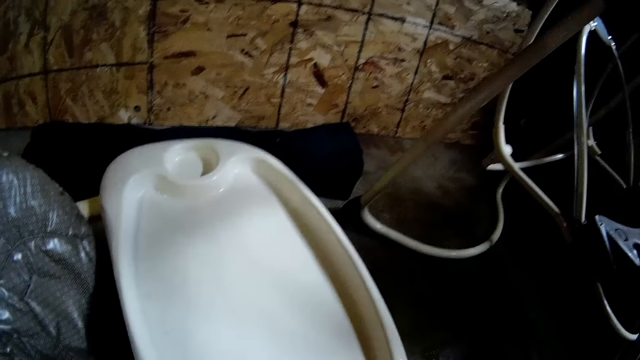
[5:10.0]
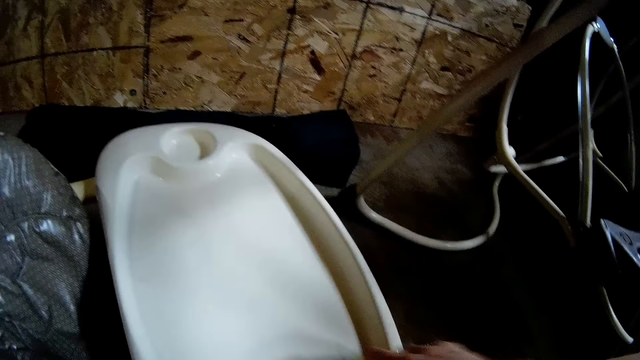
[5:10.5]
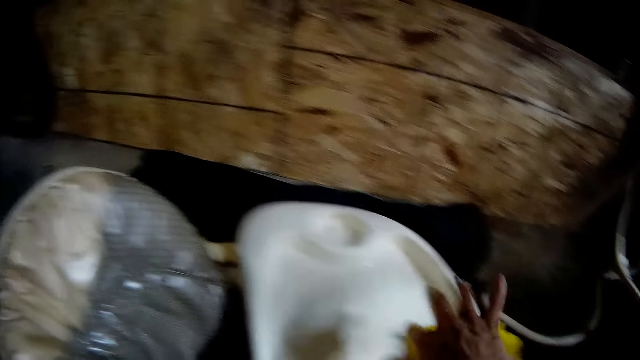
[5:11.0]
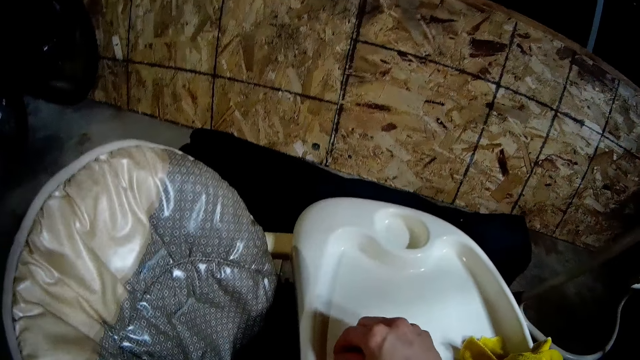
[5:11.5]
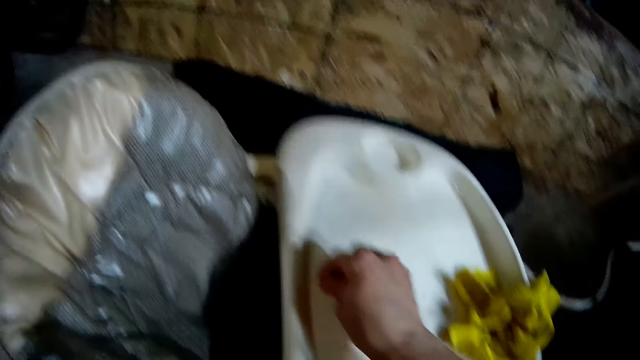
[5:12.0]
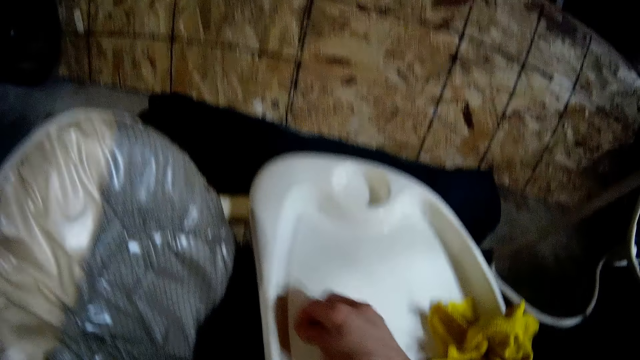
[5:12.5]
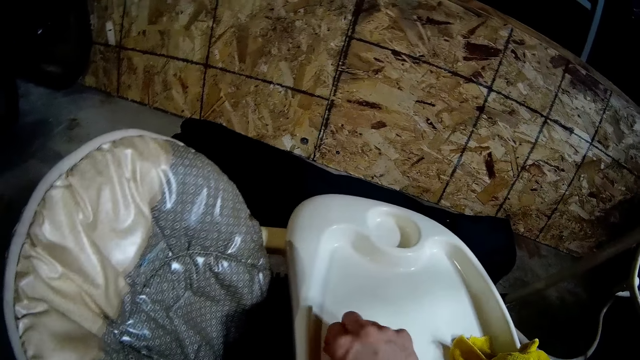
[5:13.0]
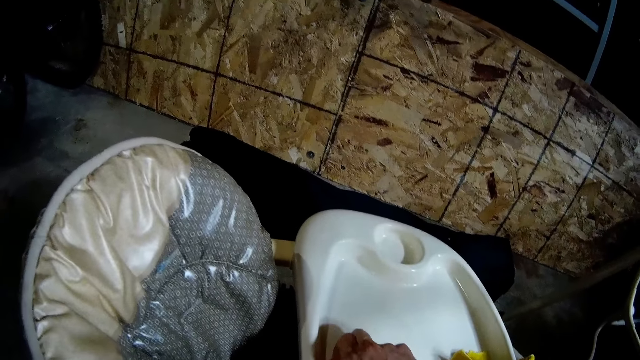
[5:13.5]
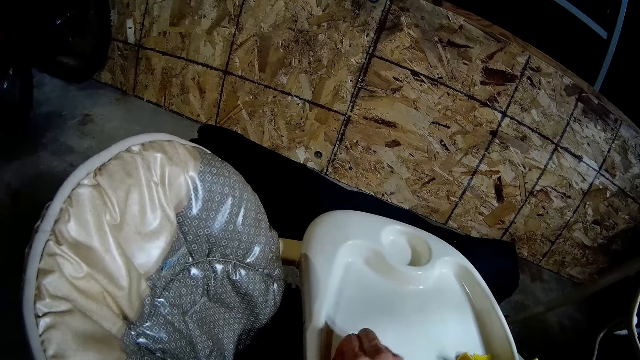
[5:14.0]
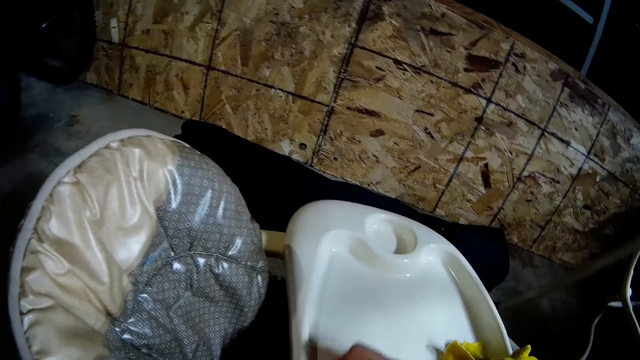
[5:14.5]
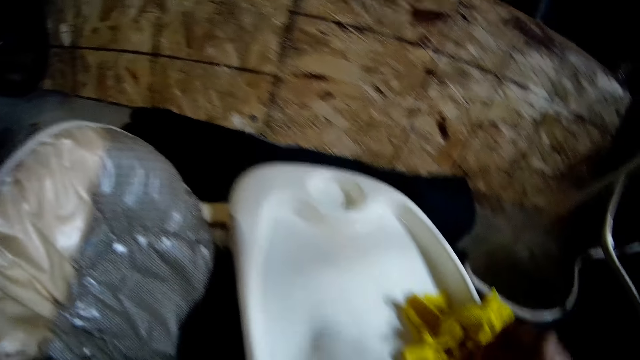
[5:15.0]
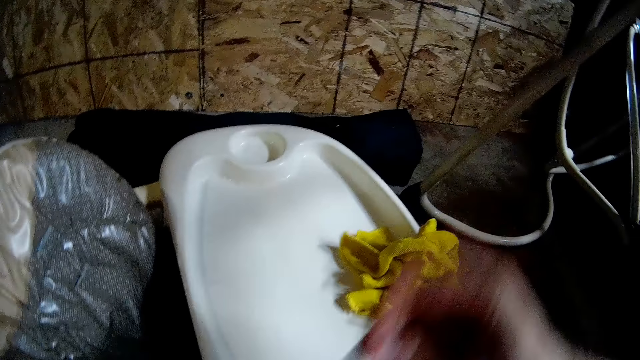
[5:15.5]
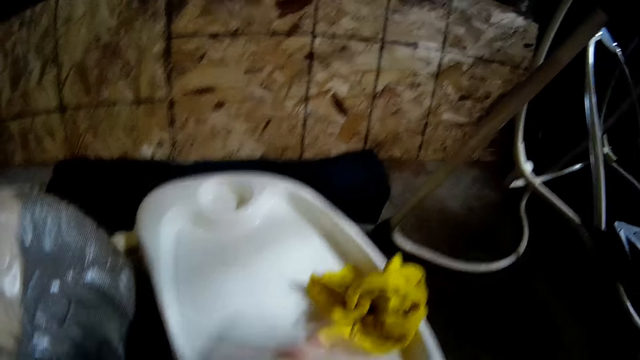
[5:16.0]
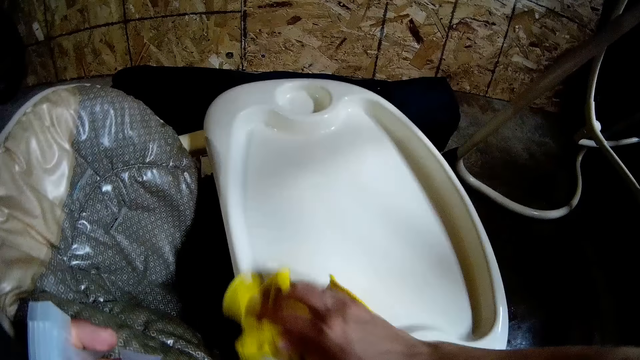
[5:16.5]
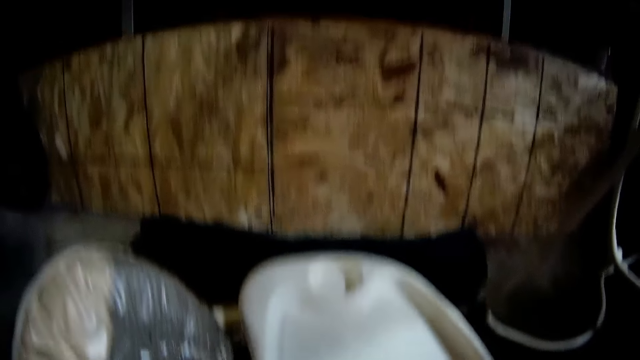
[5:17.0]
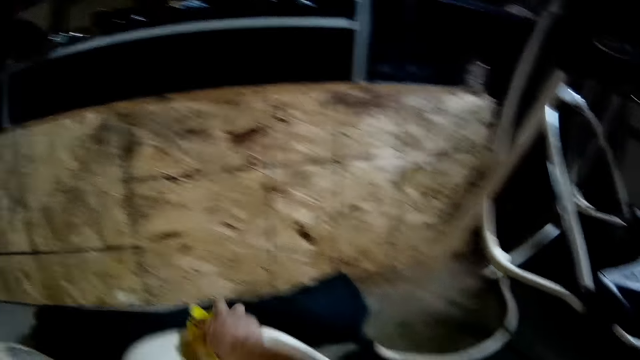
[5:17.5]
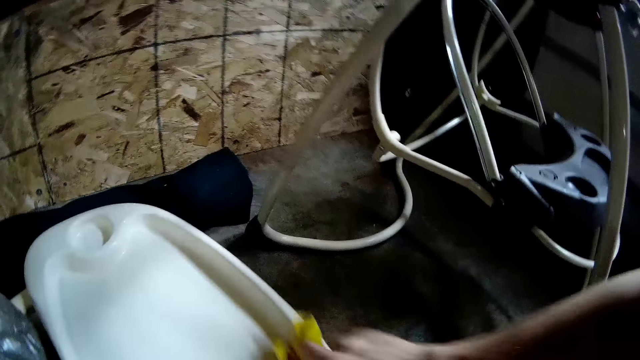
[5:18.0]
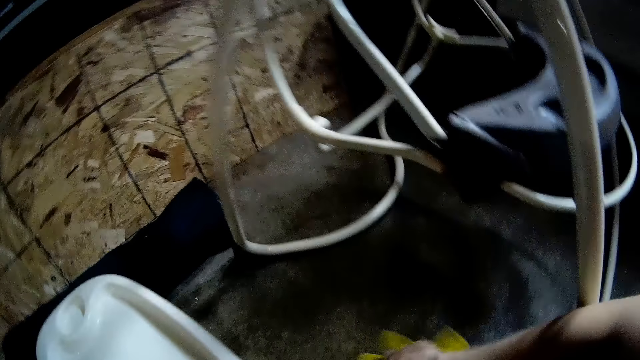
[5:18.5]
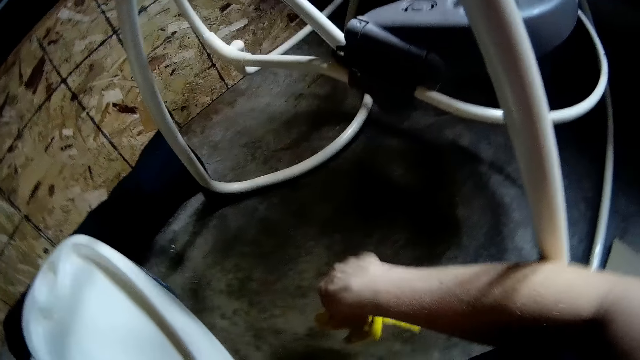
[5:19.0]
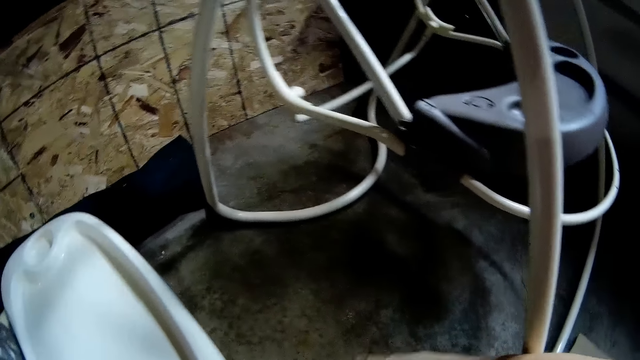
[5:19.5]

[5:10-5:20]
The camera wearer drops the rag on the baby seat. She picks up dirt with her right hand from the seat. She cleans the baby seat with the rag in her right hand.

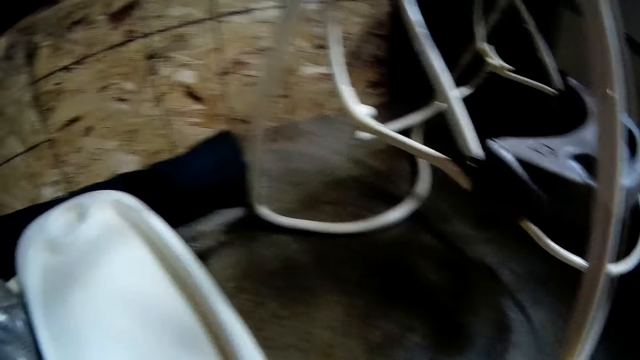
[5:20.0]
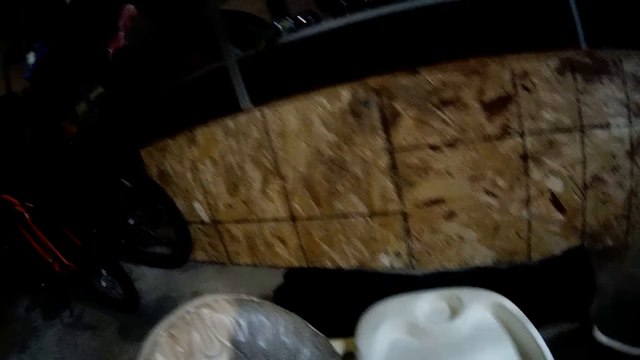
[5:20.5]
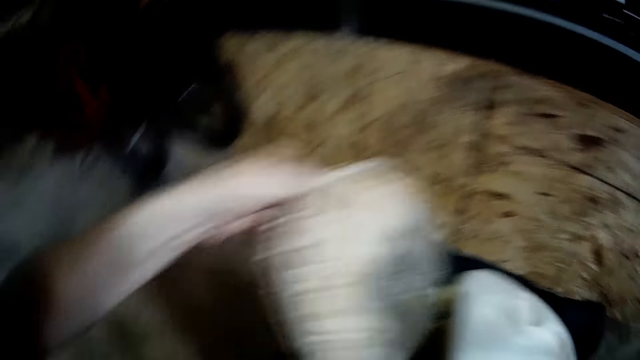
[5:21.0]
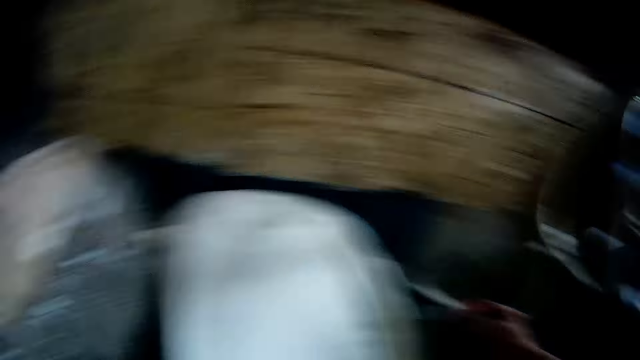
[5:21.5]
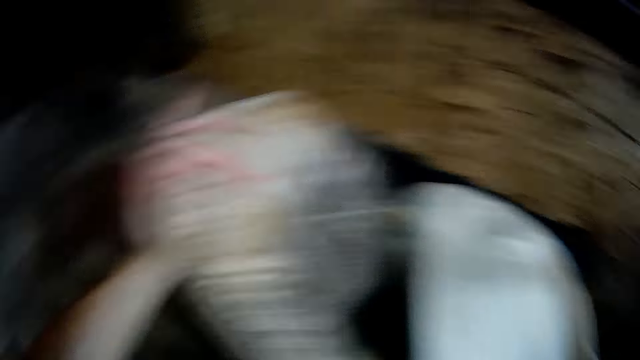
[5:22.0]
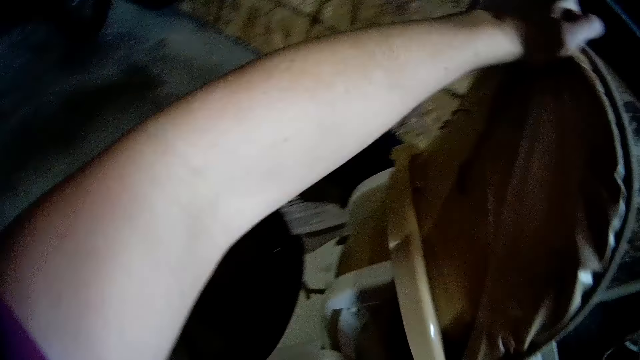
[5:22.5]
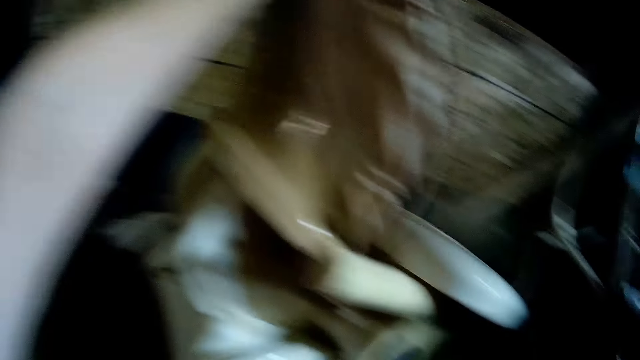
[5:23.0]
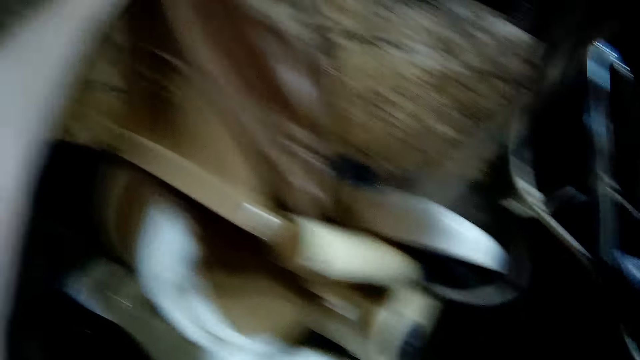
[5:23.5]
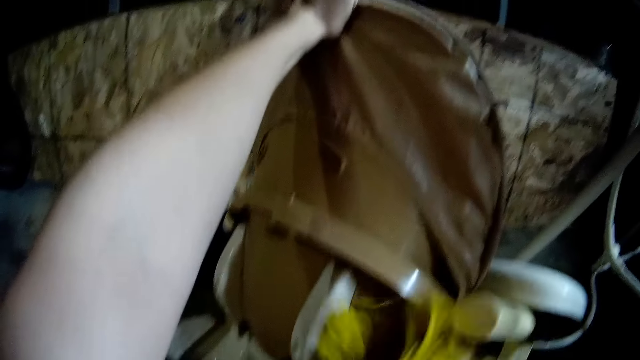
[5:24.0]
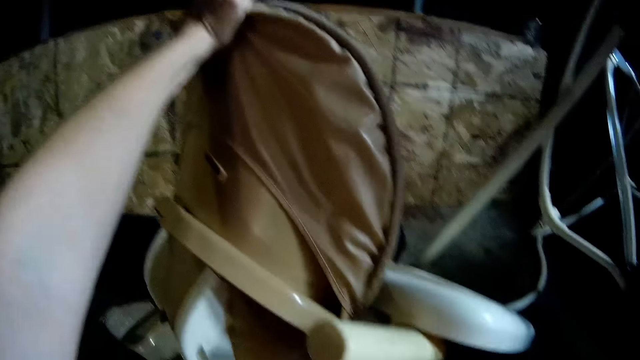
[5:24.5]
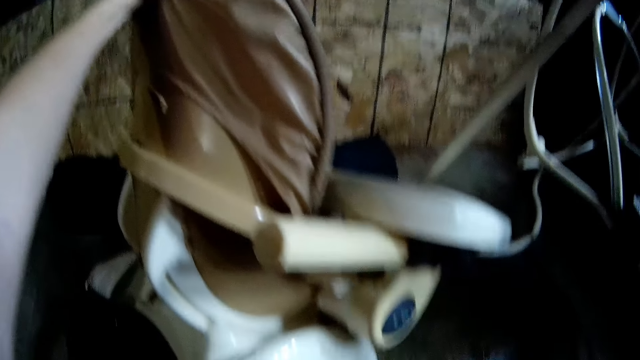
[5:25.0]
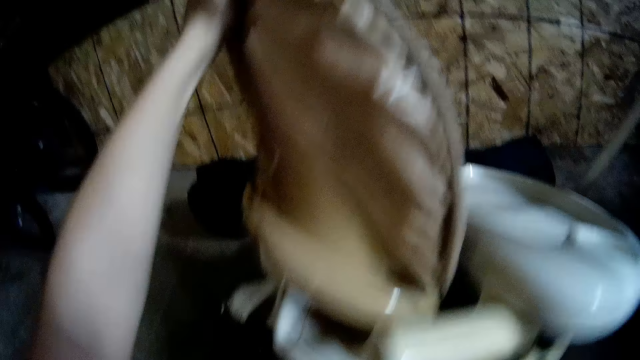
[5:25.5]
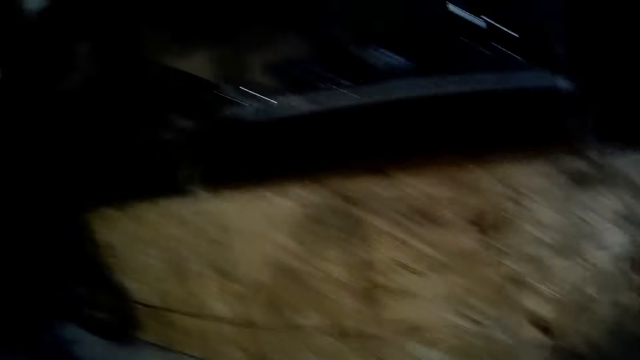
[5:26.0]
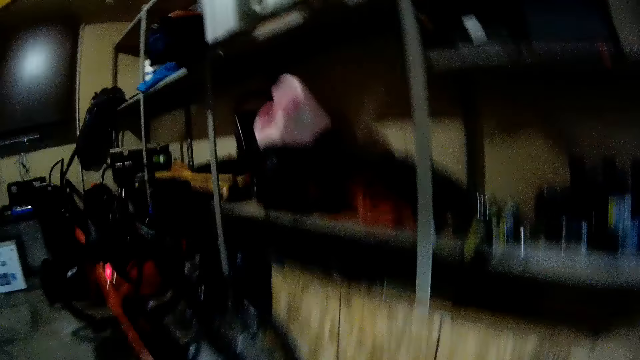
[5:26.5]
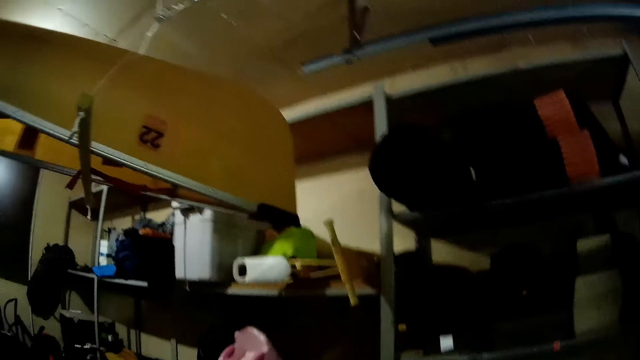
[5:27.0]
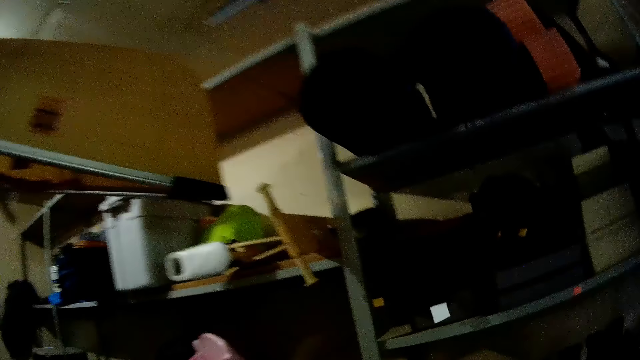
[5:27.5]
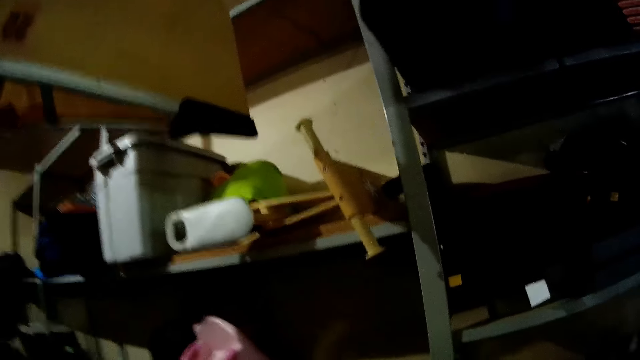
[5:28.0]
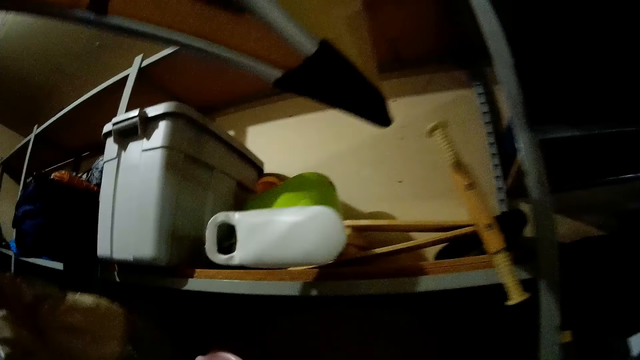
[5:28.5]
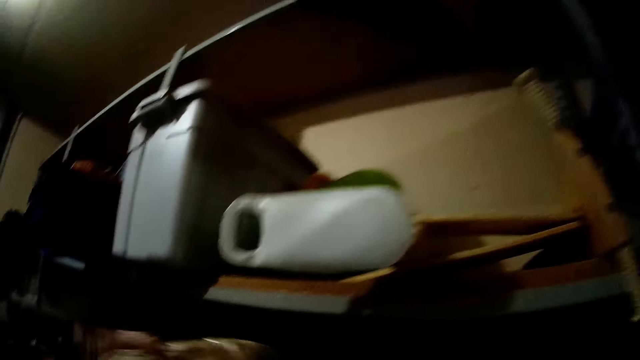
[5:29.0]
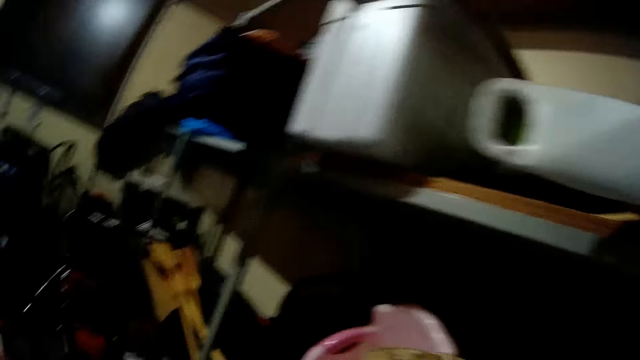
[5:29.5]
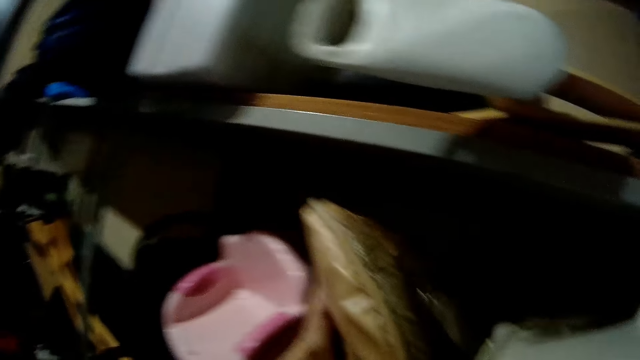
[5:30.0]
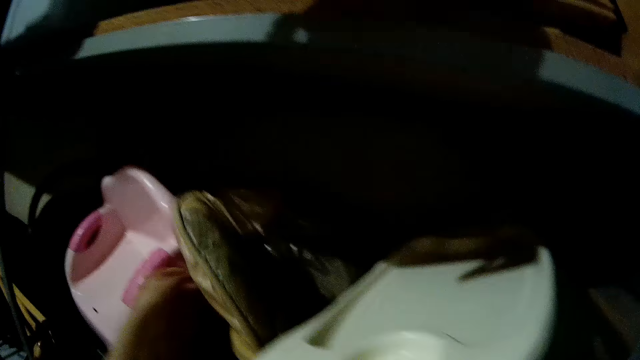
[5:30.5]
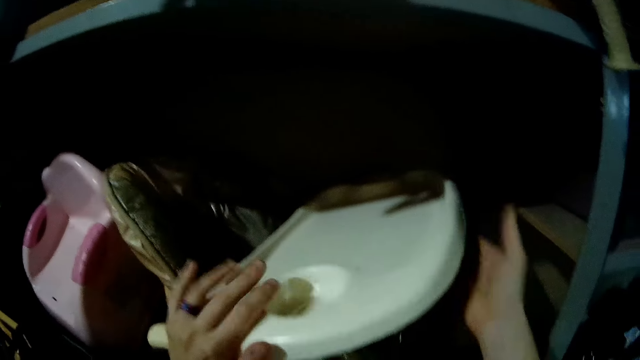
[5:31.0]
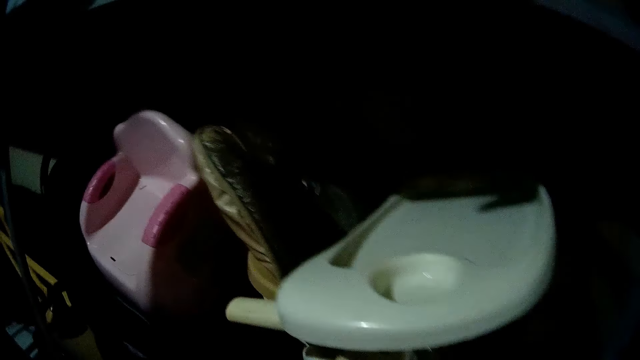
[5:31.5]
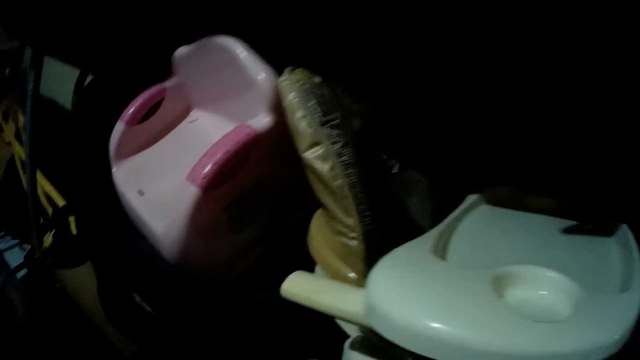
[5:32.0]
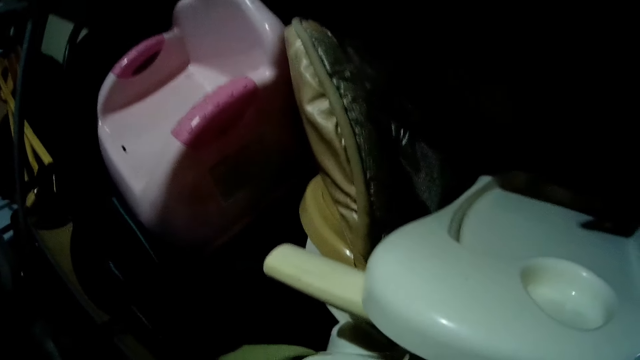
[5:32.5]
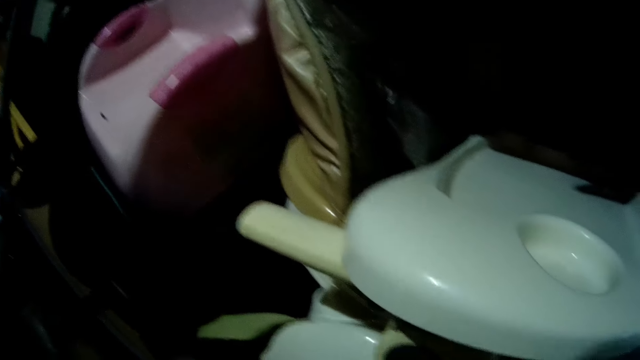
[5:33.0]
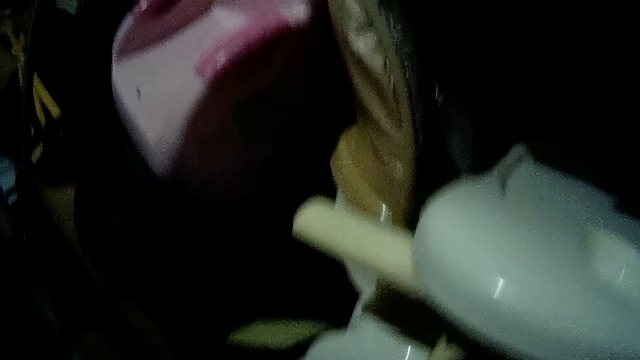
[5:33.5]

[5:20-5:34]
The camera wearer lifts the baby seat with her left hand. She cleans the baby seat with the rag in her right hand. She stares at the shelves. She holds the baby seat with hands. She drops the baby seat on a shelf. She holds the baby seat with hands.
